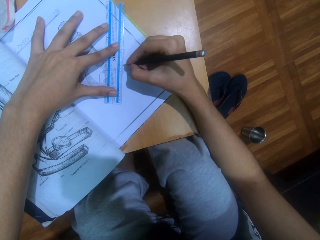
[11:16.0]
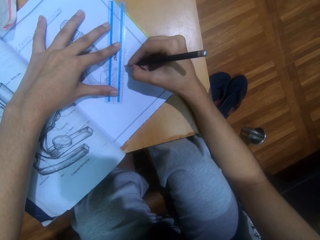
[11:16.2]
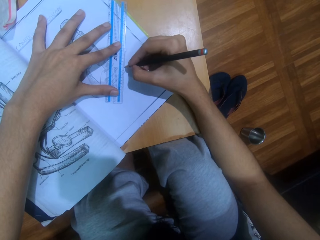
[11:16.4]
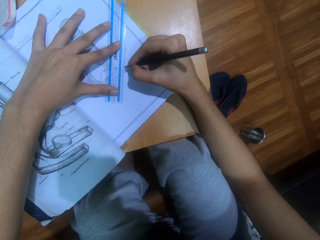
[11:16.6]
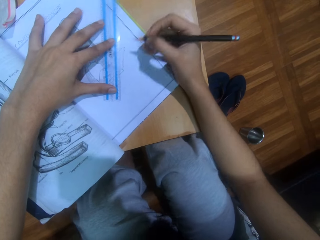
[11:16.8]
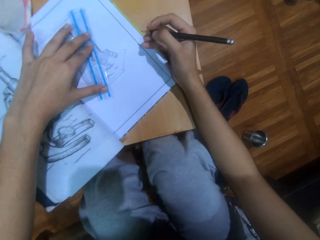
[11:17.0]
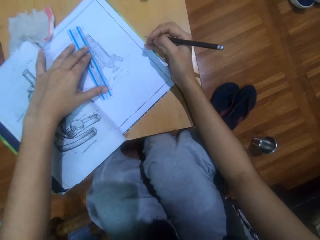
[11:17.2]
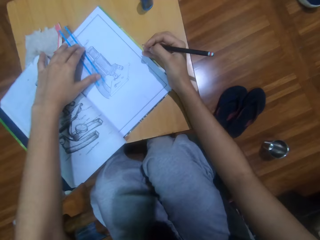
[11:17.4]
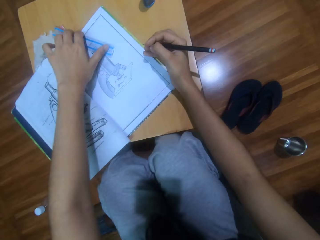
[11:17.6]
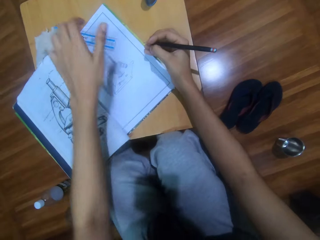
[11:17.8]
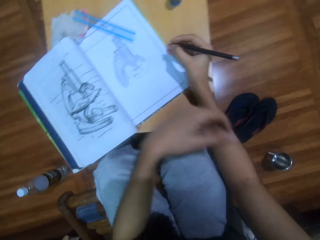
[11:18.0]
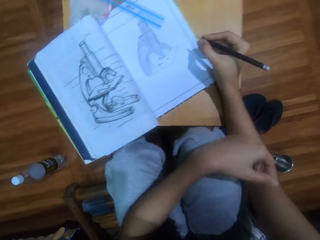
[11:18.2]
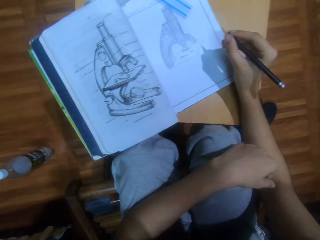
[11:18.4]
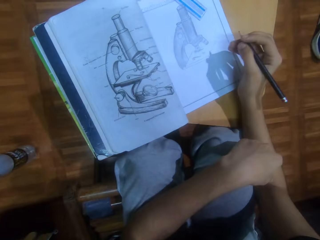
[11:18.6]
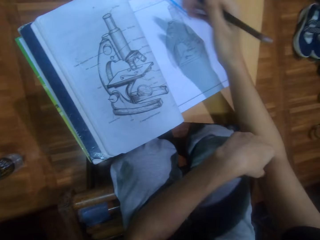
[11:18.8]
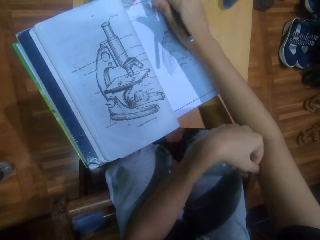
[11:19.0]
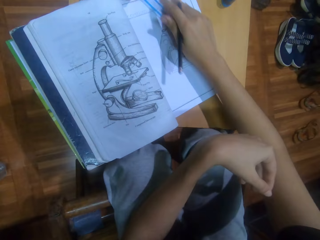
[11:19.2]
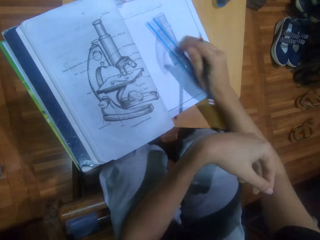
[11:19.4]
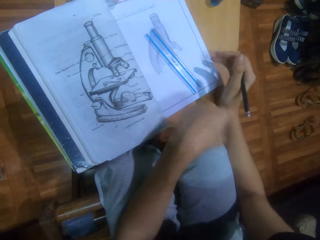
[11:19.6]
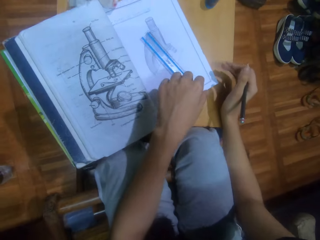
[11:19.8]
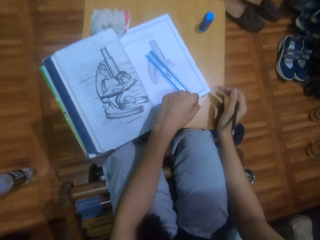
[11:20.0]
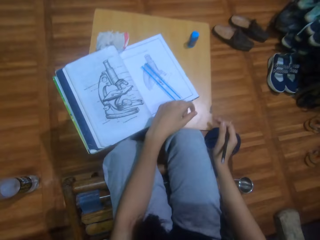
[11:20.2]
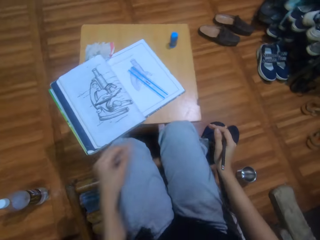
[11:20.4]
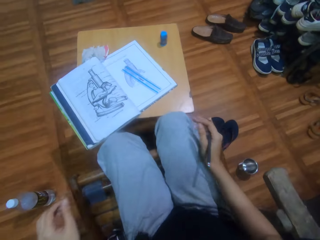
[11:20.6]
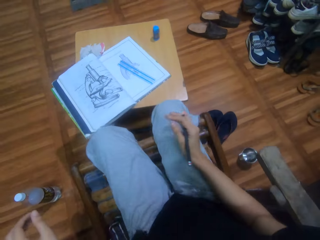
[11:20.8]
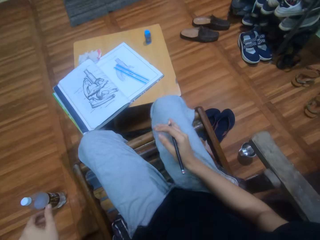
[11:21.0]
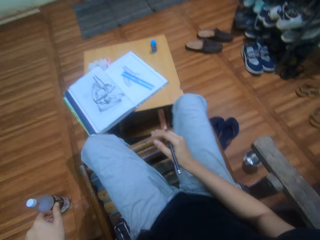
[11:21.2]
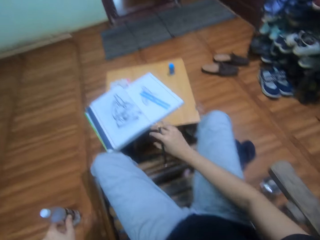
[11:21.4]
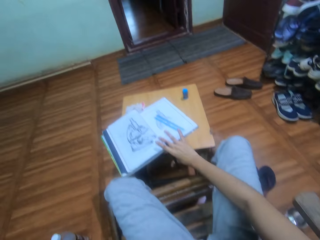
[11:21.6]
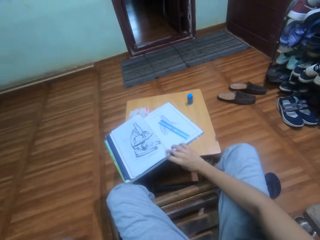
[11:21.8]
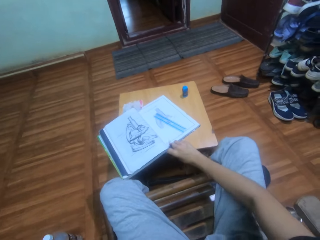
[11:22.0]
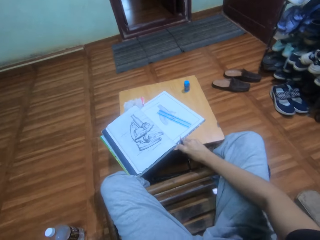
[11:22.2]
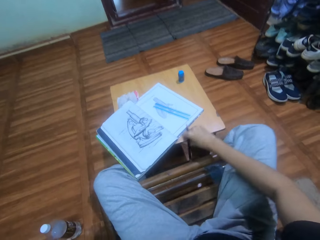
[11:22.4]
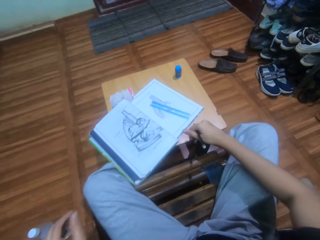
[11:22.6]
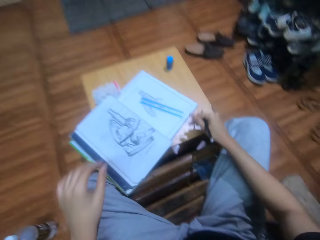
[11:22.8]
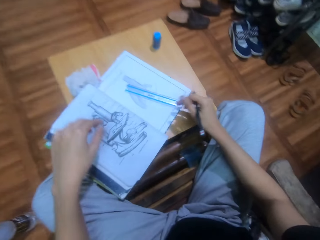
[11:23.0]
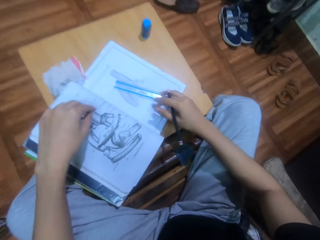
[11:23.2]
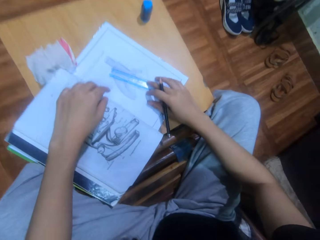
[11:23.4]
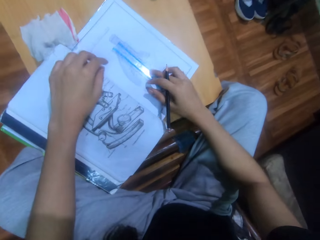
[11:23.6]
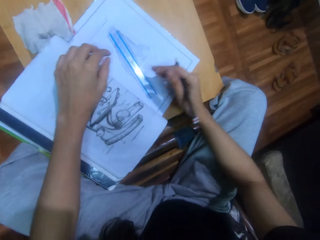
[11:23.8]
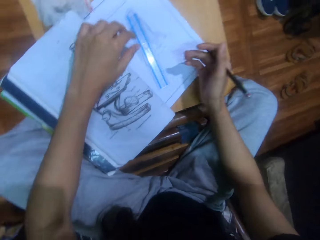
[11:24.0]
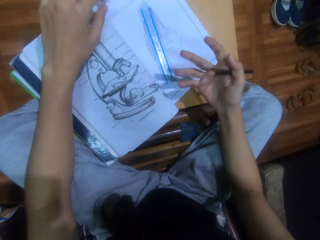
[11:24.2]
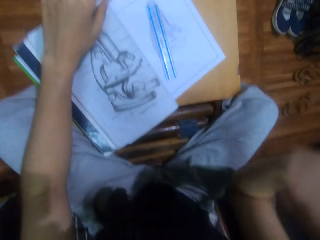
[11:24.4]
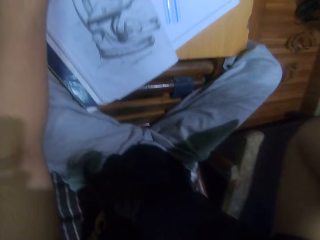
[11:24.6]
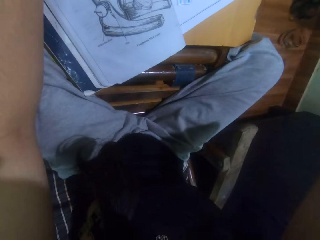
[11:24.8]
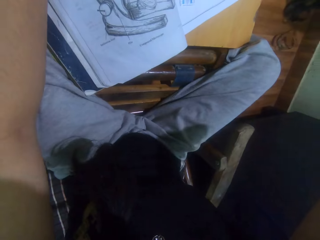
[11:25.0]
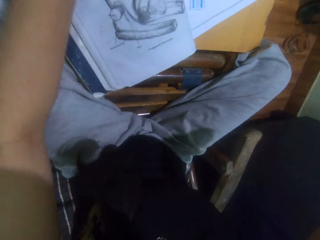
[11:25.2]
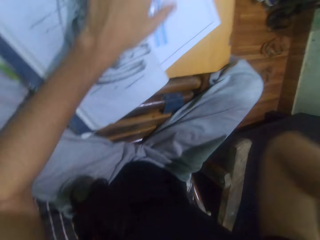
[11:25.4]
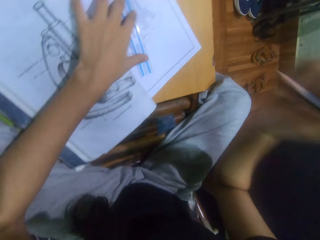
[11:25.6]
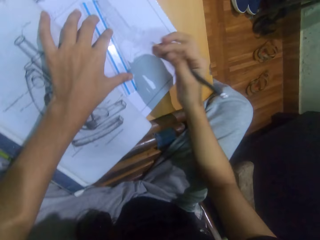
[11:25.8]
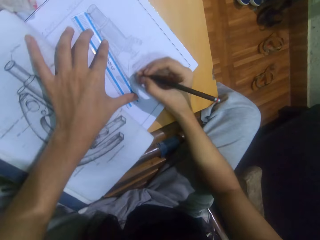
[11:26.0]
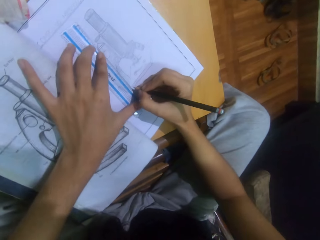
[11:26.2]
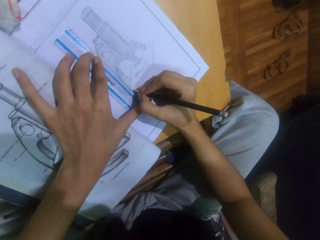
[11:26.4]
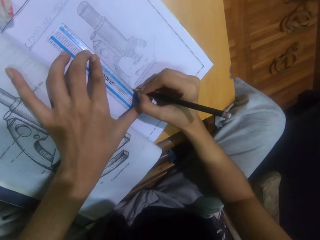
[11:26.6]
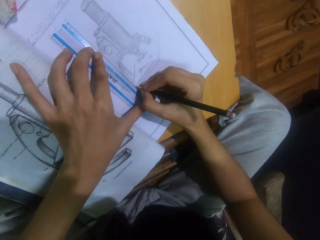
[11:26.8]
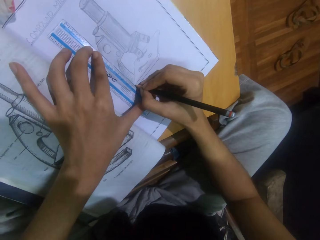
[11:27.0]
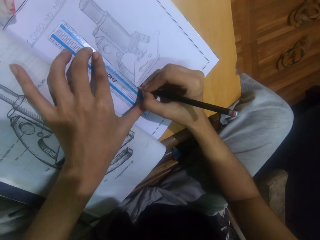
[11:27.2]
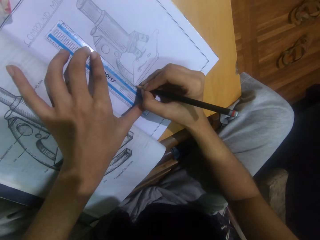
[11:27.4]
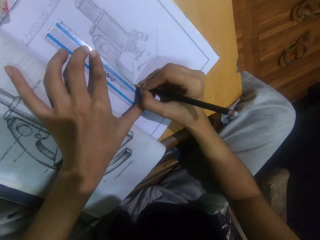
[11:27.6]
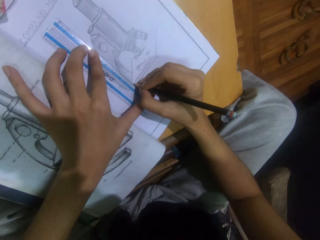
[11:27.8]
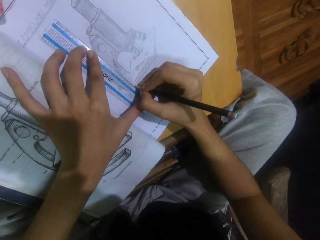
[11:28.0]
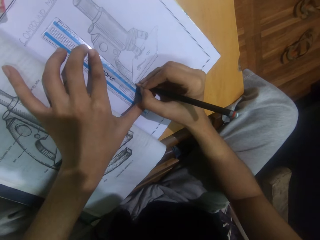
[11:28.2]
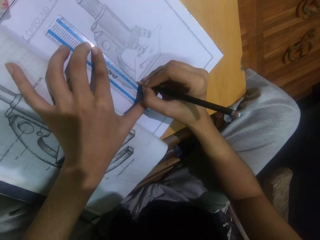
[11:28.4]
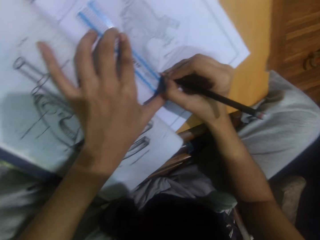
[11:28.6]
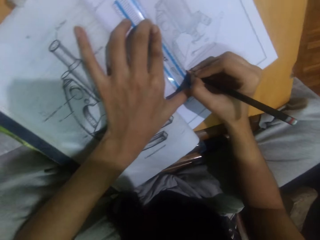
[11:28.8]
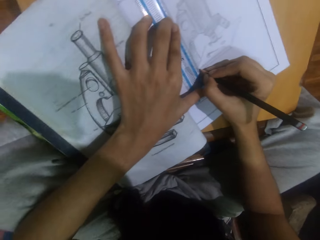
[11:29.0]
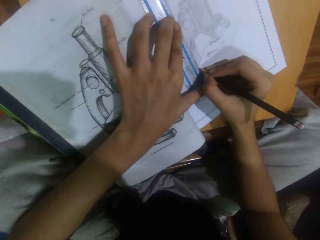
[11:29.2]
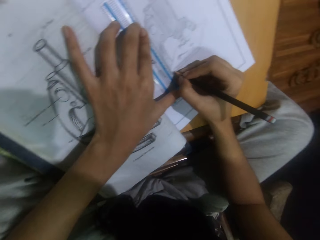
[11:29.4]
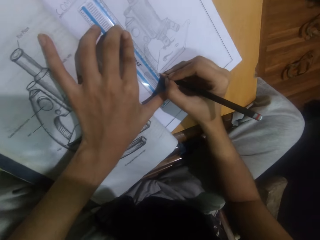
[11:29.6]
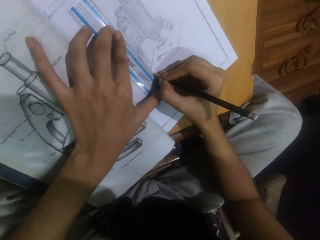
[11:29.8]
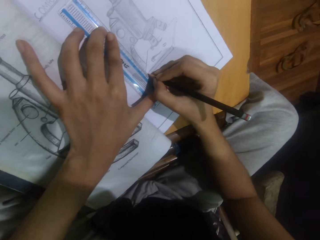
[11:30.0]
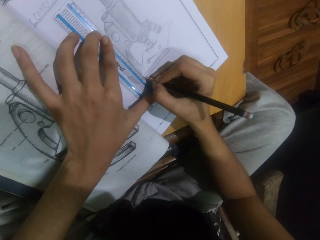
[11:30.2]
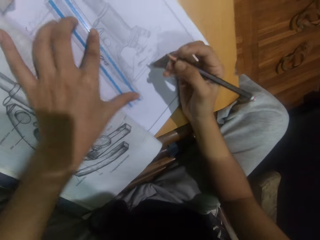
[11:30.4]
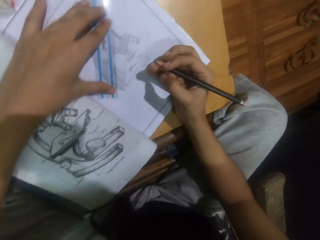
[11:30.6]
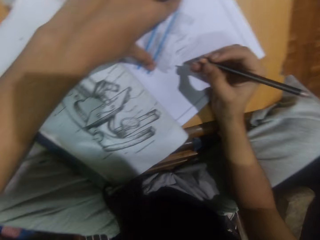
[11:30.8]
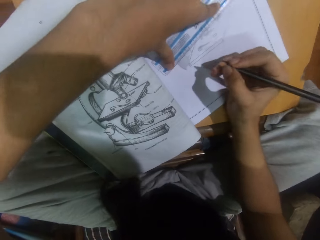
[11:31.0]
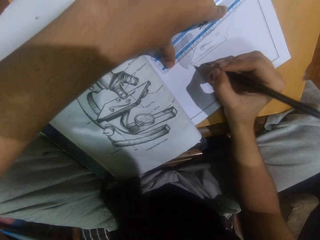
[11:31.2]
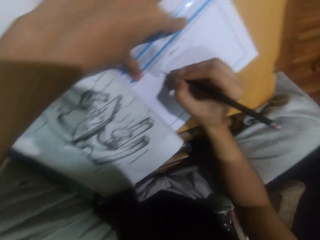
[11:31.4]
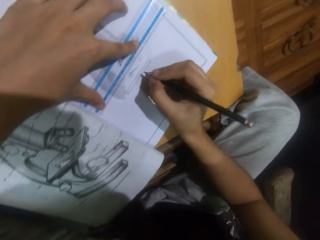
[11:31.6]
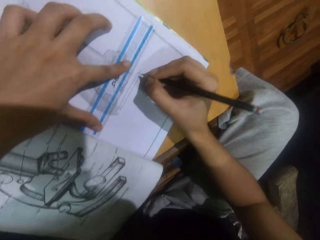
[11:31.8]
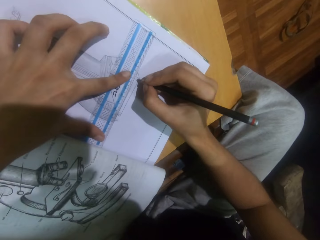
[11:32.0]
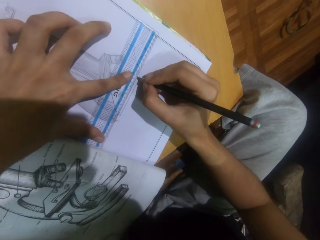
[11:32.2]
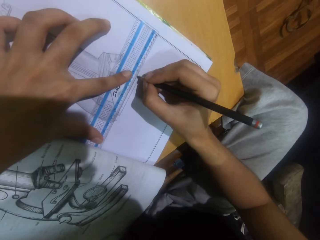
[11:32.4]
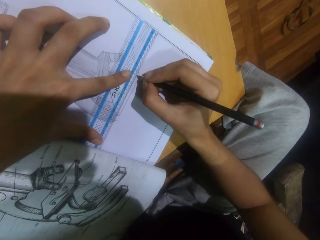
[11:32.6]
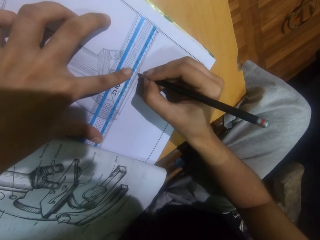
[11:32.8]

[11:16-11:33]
The camera wearer puts the ruler on the table. They sit on the chair. They lean back. They do something. They draw the microscope on a piece of paper with a pencil.

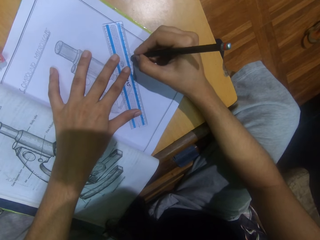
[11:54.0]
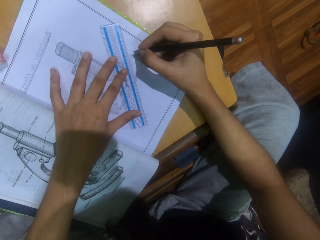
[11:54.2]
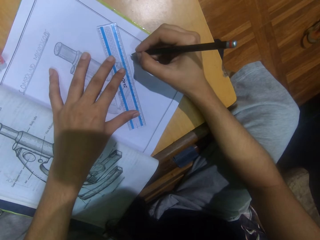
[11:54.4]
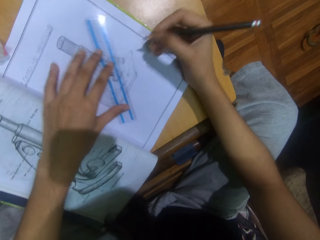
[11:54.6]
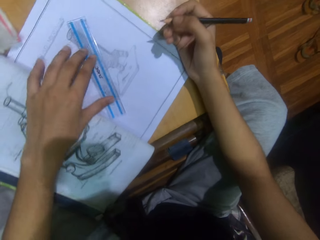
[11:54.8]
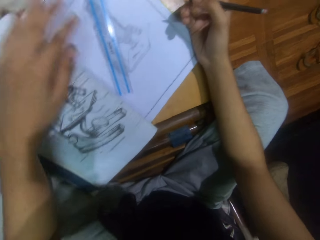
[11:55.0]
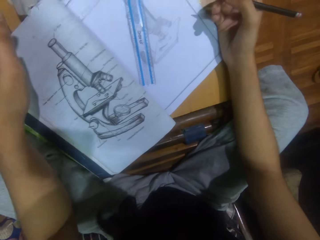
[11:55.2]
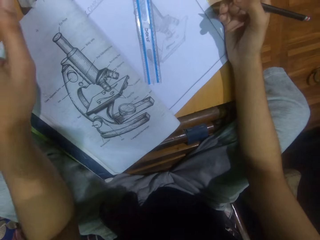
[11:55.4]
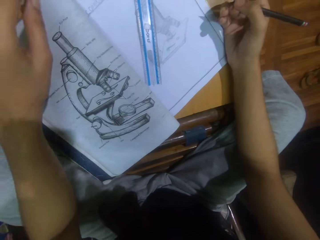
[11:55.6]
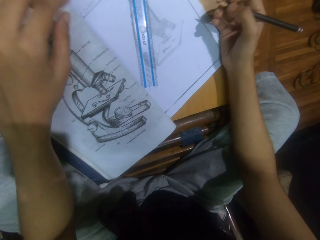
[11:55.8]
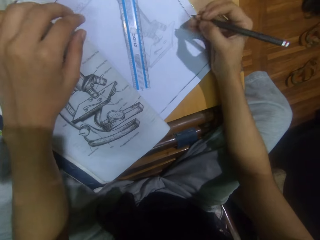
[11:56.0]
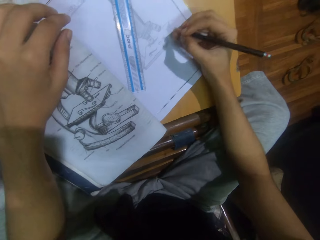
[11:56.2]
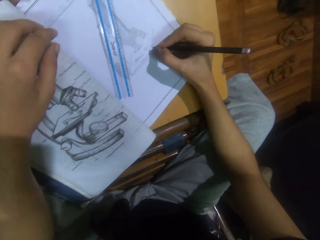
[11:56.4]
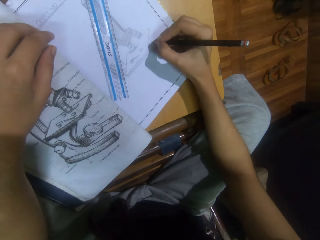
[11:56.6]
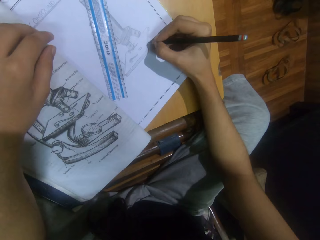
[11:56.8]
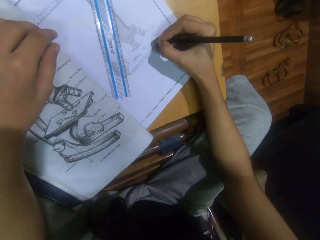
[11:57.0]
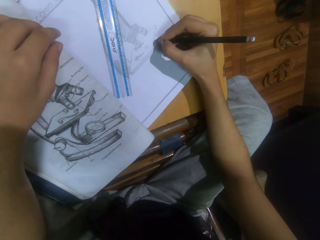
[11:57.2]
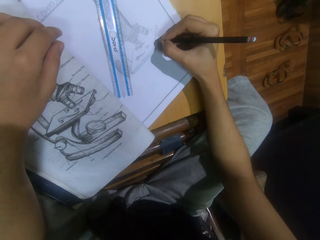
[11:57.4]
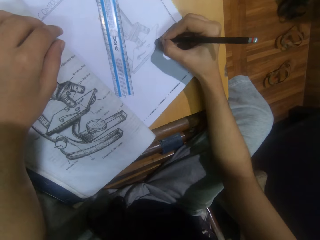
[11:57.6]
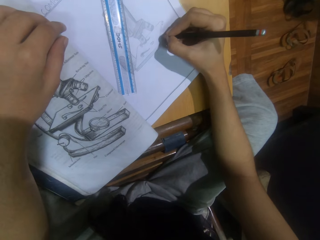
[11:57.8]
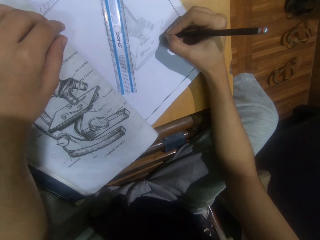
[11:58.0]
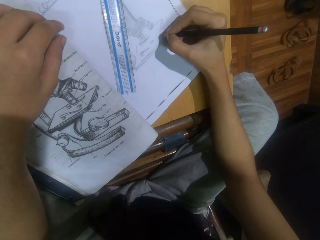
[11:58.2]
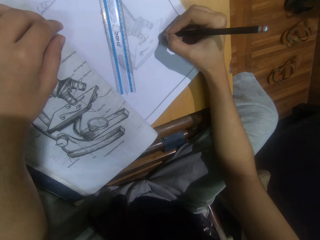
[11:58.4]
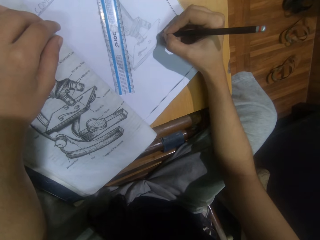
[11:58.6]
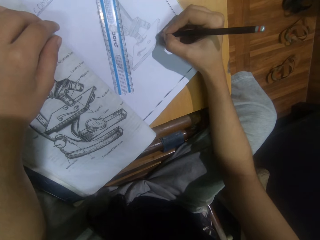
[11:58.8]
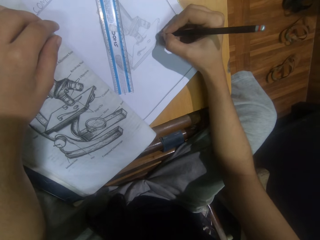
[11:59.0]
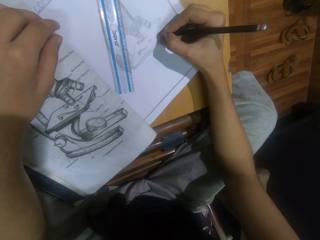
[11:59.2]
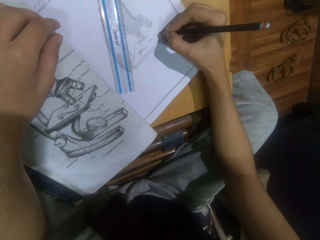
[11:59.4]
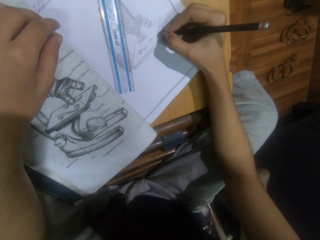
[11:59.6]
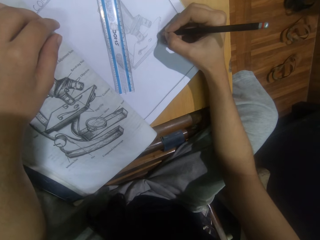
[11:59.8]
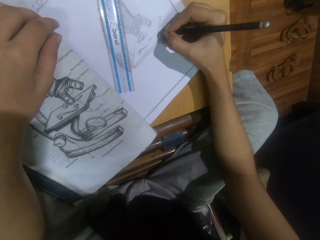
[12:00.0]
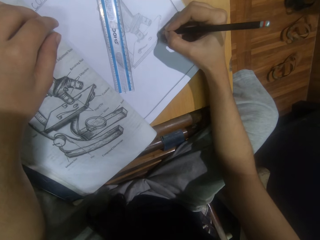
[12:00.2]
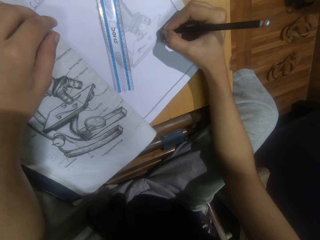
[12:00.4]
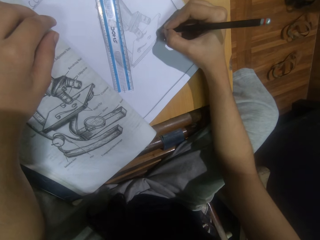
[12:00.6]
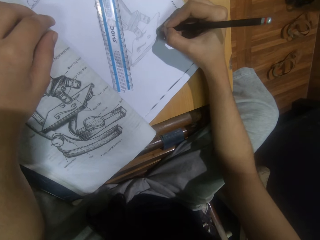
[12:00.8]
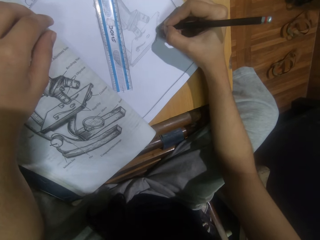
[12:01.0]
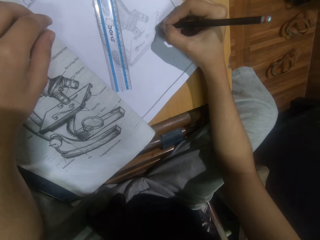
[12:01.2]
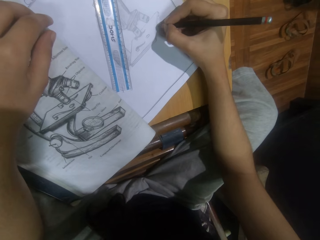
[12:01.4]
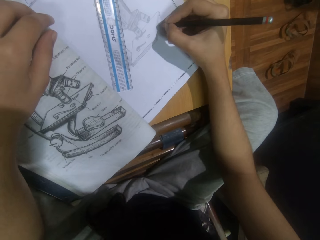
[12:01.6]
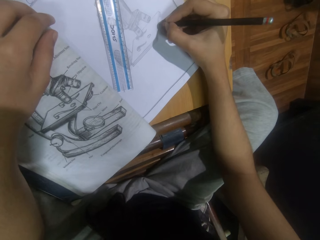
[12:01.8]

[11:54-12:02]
The camera wearer sits on the chair. They draw the microscope on a piece of paper with a pencil.
